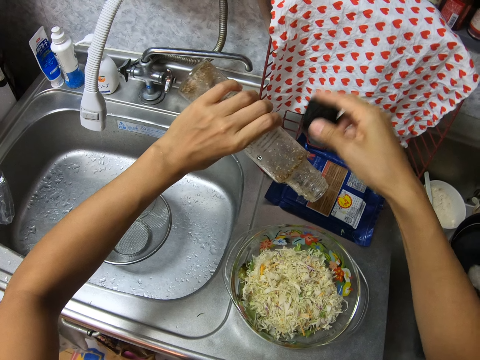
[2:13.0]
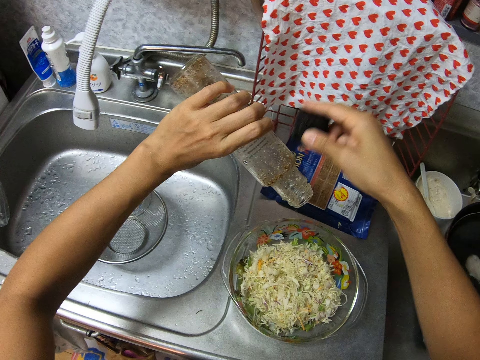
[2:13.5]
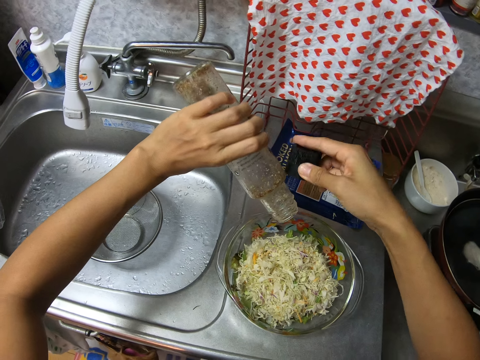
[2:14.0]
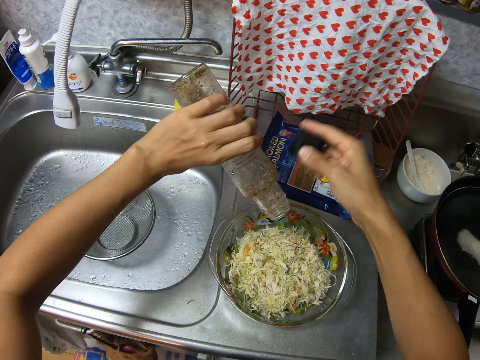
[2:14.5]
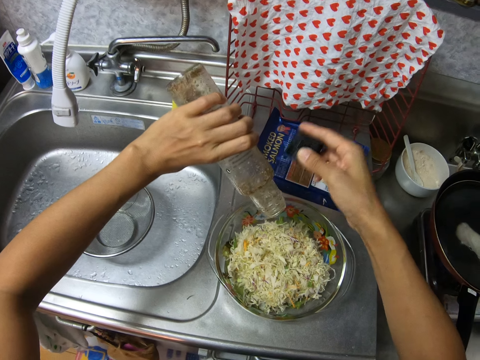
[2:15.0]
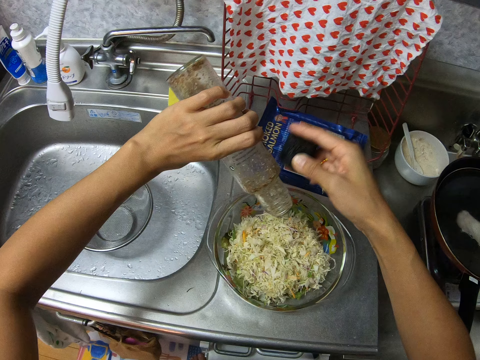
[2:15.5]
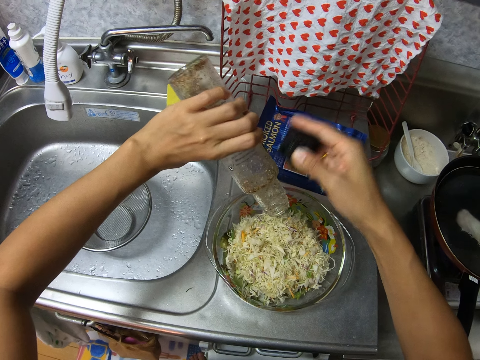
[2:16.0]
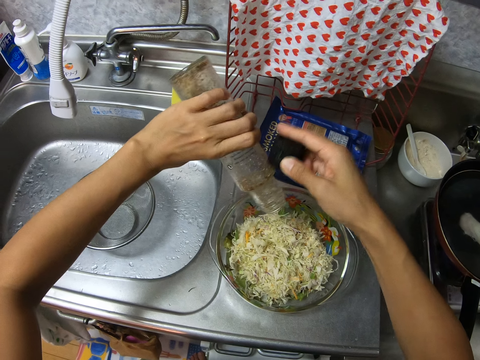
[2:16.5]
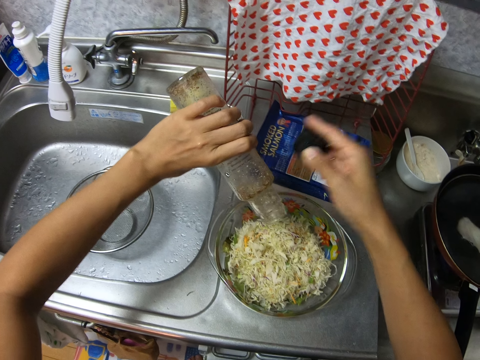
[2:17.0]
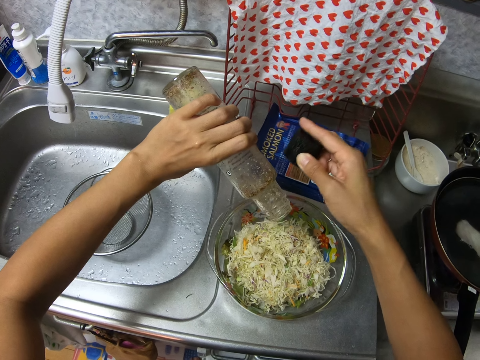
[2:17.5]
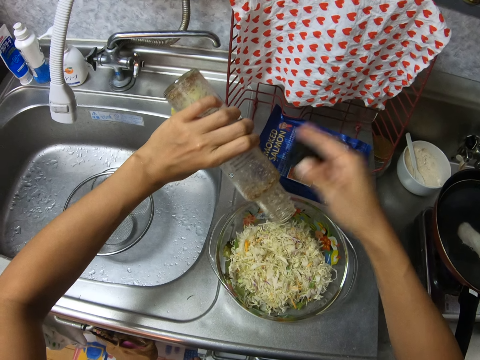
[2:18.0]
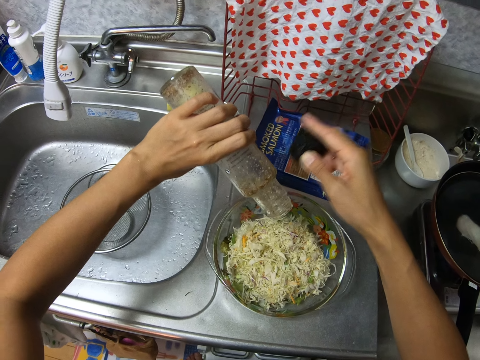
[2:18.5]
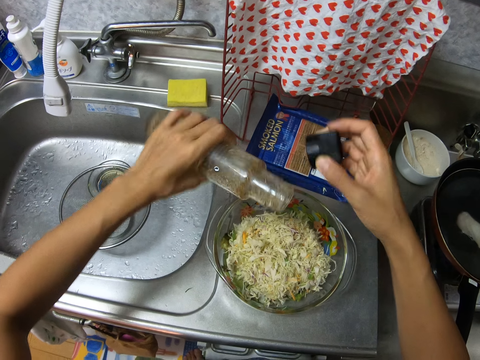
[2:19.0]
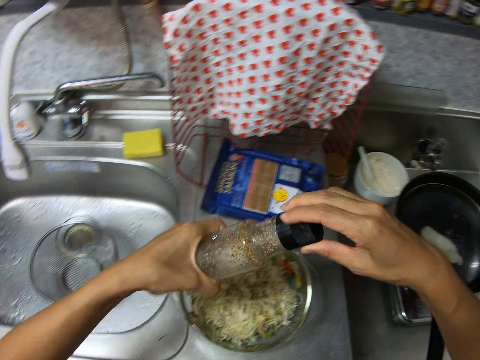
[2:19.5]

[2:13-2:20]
The camera wearer hits the bottle with the cover in her right hand.

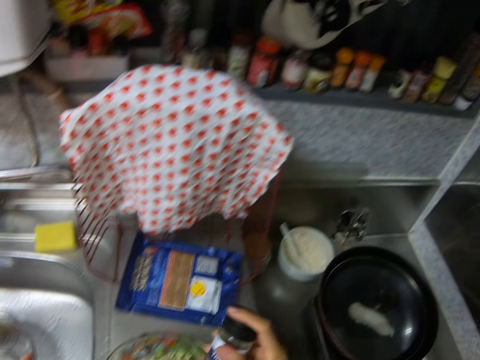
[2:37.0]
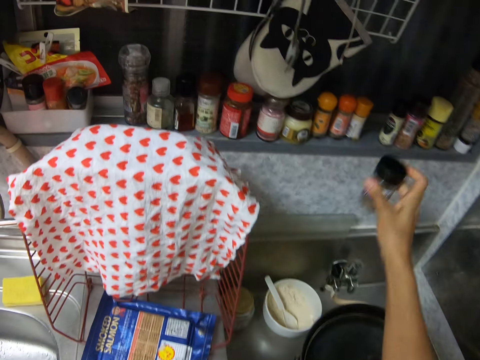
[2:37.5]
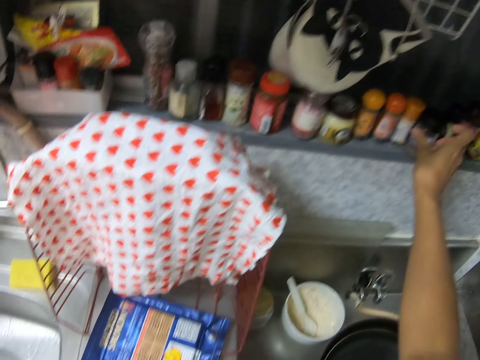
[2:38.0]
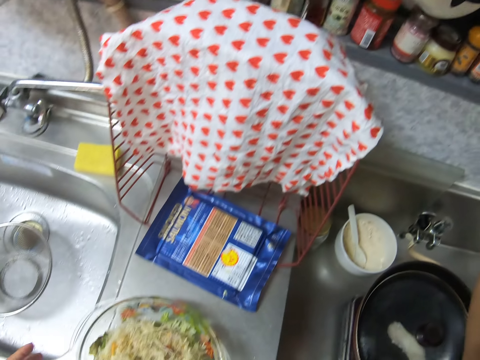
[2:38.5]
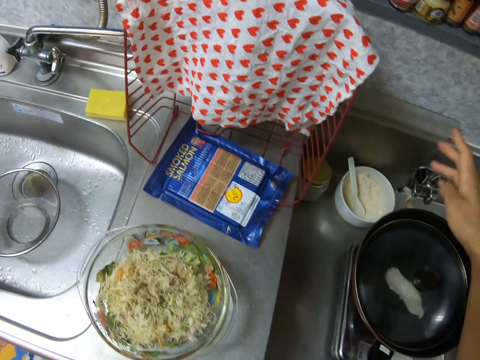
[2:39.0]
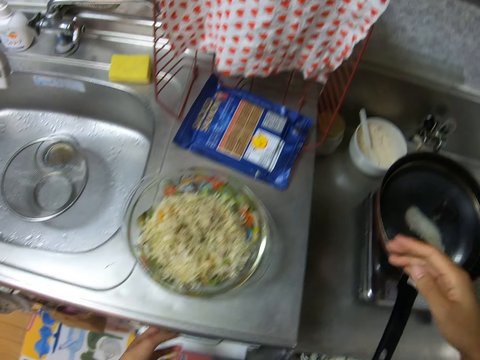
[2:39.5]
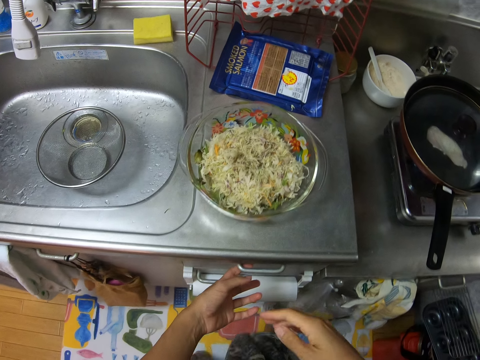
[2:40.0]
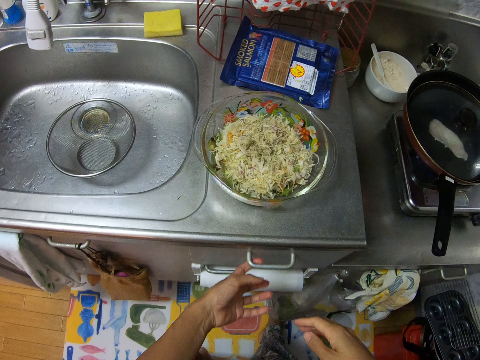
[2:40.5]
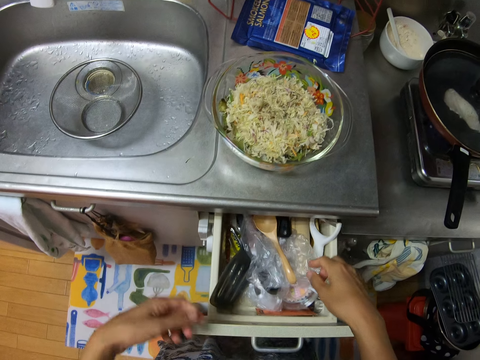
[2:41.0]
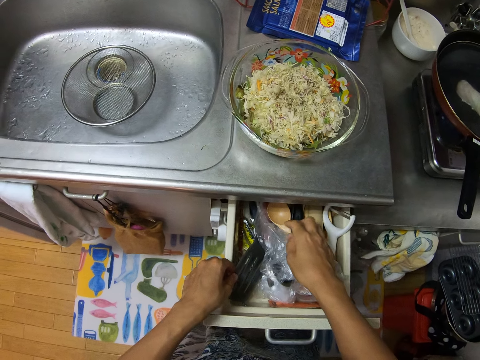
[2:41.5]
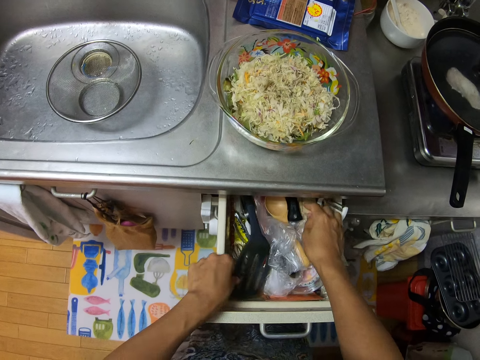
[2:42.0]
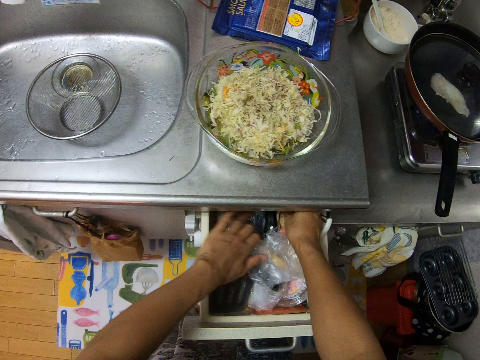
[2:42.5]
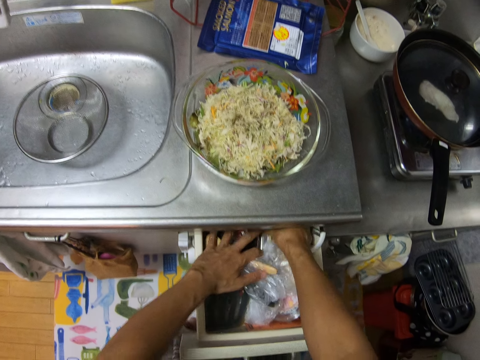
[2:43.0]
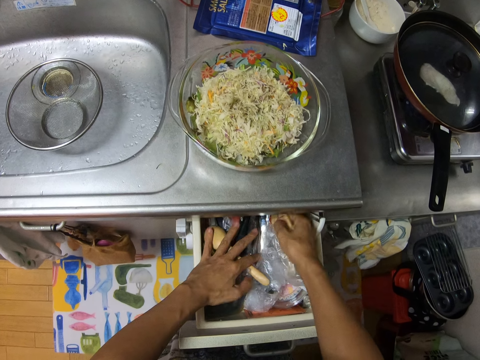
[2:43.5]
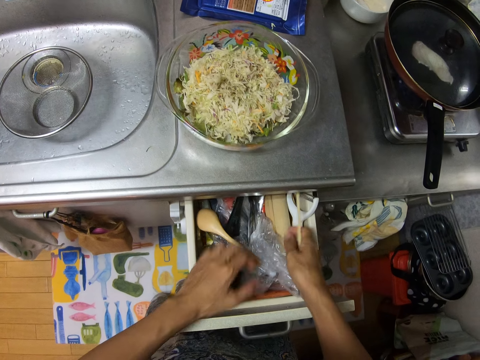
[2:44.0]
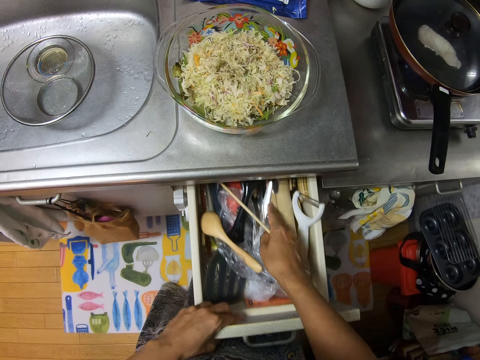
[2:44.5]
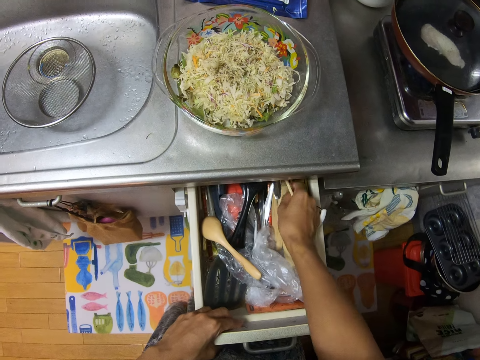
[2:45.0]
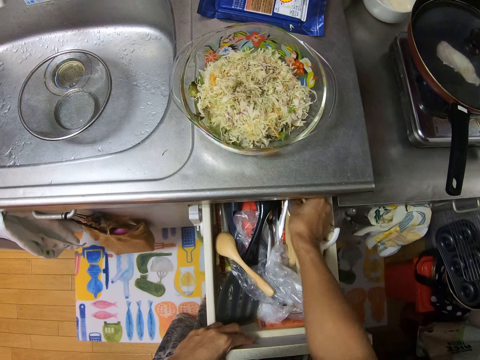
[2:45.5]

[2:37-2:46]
The camera wearer closes the second spice bottle with her hands. She puts the second spice bottle on the shelf with her right hand. She opens a drawer with her left hand. She checks for chopsticks in the drawer with her hands. She takes the chopsticks.

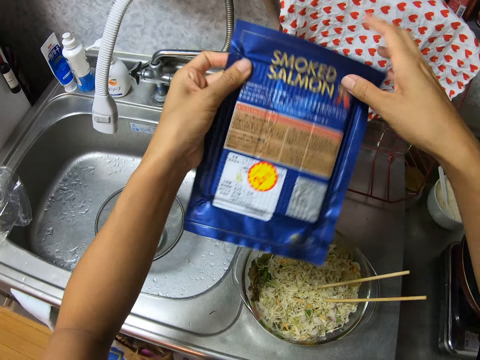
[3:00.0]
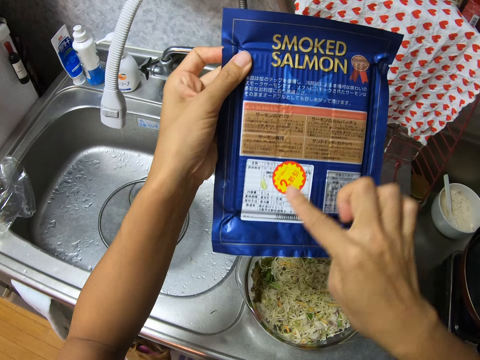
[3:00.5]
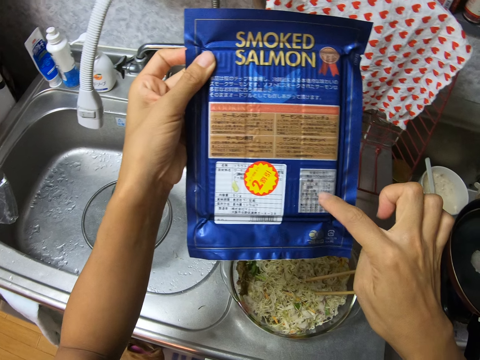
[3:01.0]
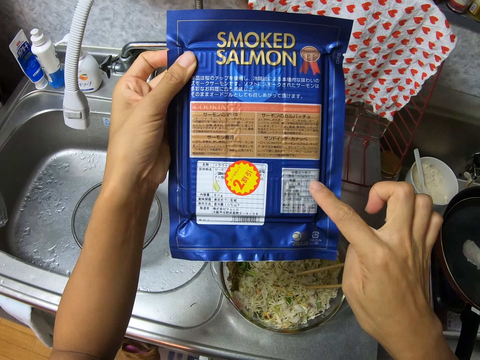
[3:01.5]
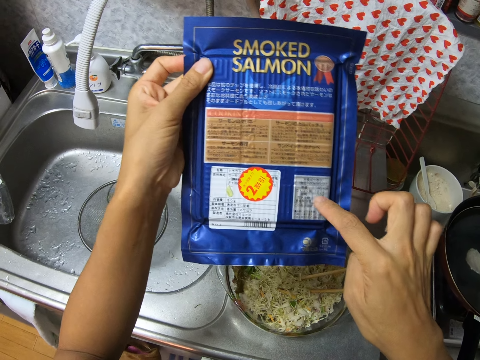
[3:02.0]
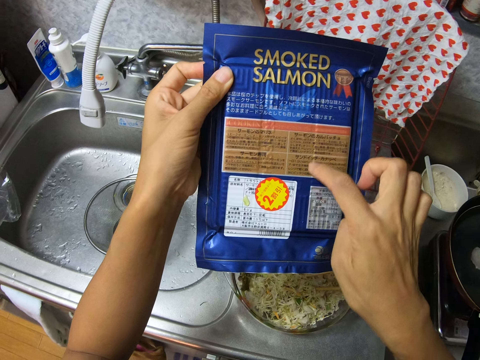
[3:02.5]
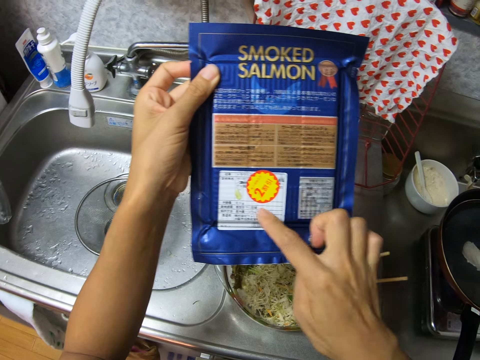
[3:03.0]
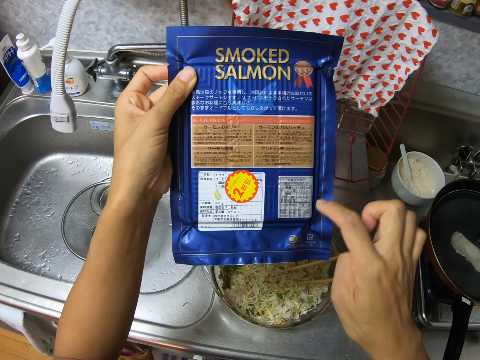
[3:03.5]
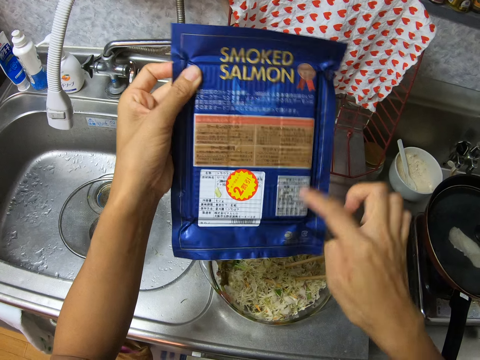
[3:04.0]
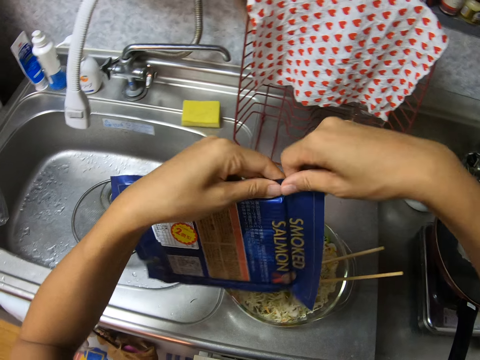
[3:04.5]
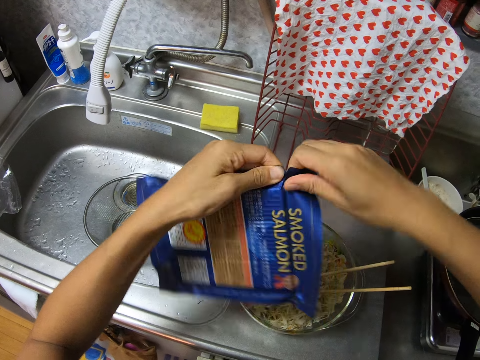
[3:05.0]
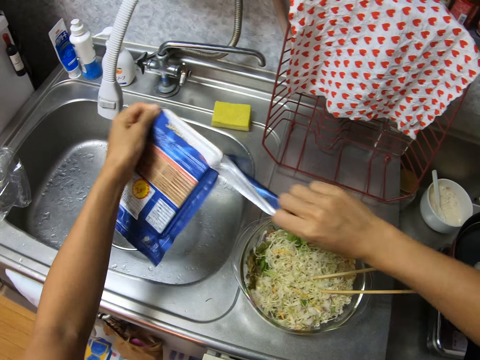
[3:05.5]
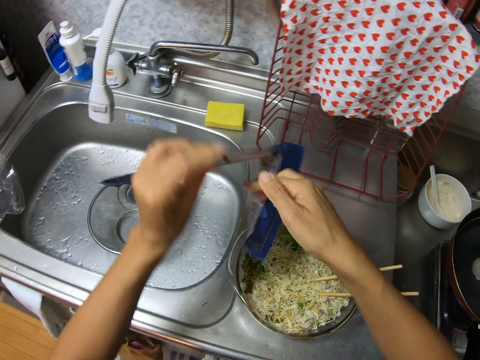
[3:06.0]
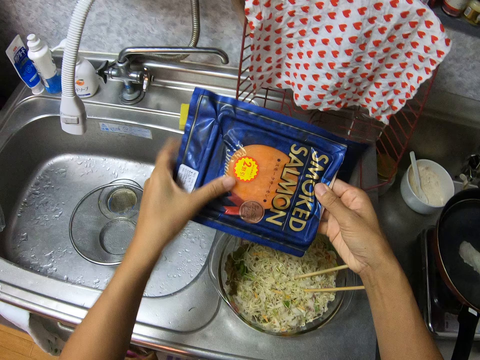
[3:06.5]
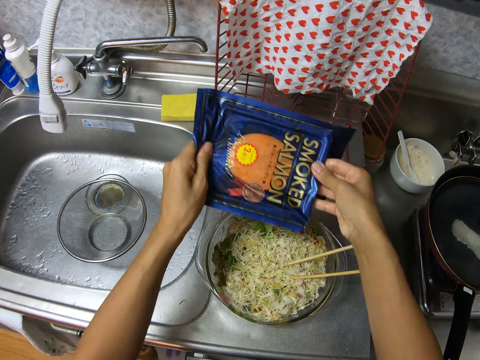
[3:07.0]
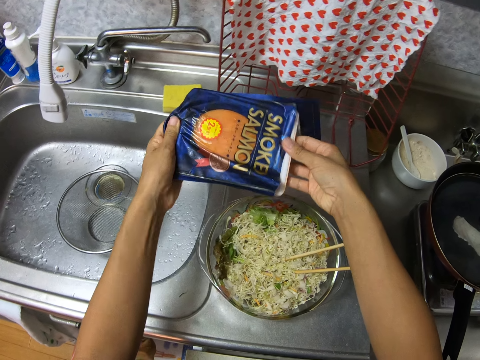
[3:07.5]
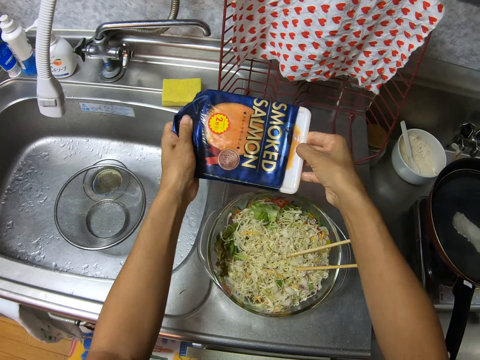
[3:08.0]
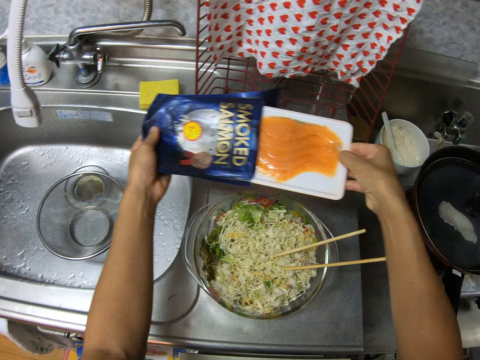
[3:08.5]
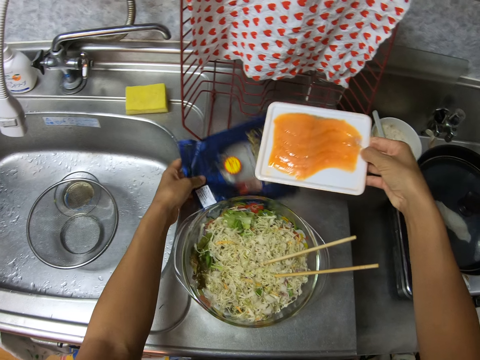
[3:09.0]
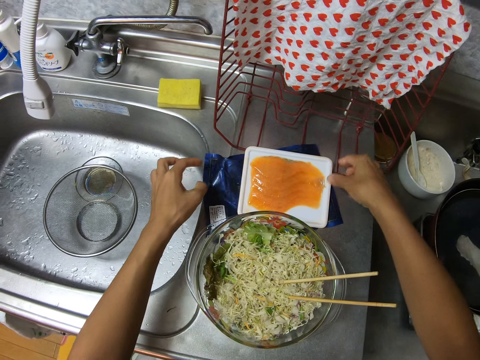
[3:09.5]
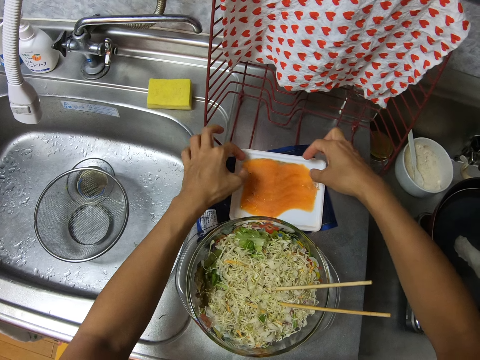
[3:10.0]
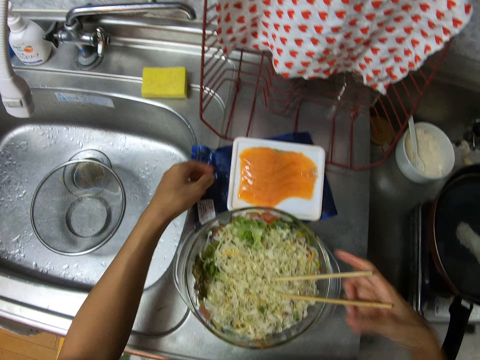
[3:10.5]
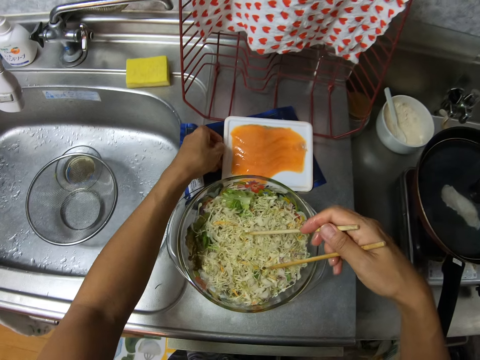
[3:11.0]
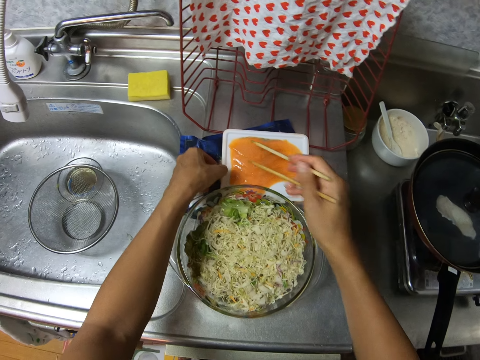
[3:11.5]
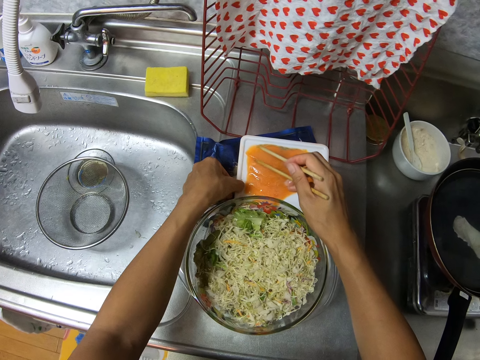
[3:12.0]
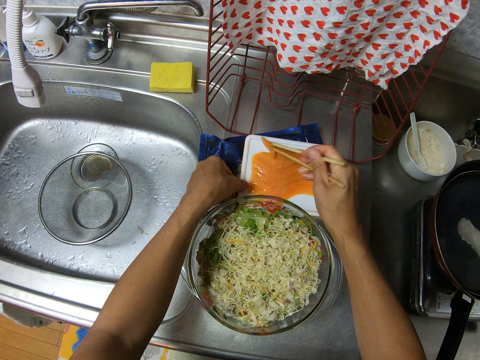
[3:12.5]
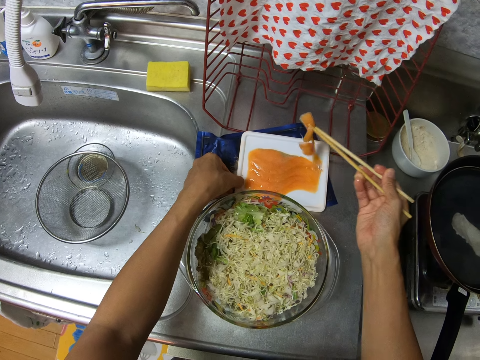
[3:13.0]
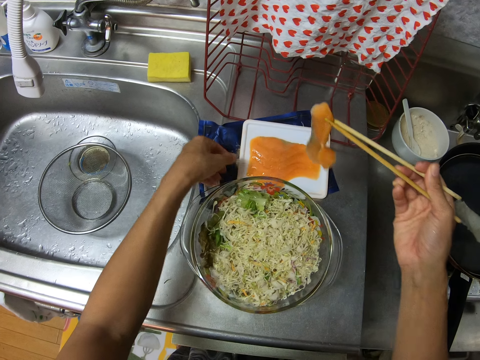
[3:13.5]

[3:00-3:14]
The camera wearer touches the pack of smoked salmon with her right hand. She reads the instruction on the salmon packet. She opens the pack of smoked salmon with her right hand. She removes the smoked salmon from the pack with her right hand. She puts the blue pack on the table top with her left hand, and puts the smoked salmon on the blue pack with her right hand. She picks up the chopsticks in the glass bowl with her right hand. She transfers the smoked salmon into the glass bowl with the chopsticks in her right hand.
